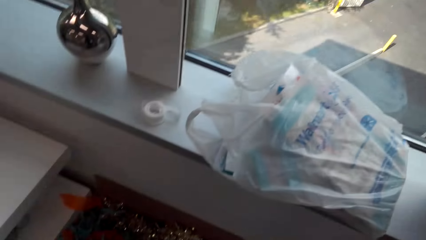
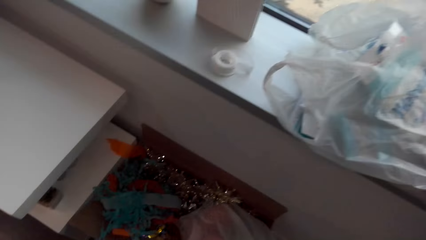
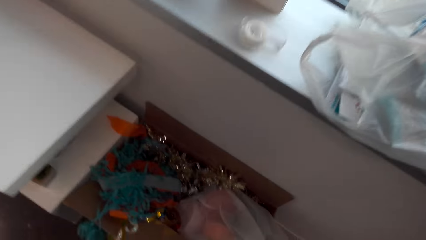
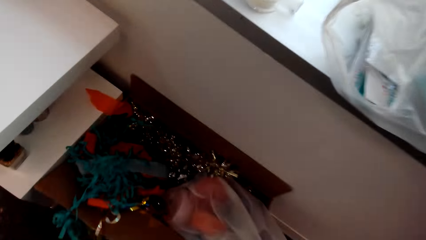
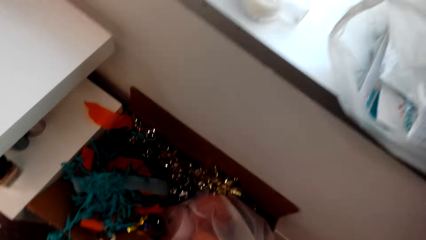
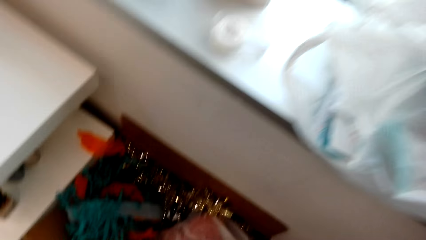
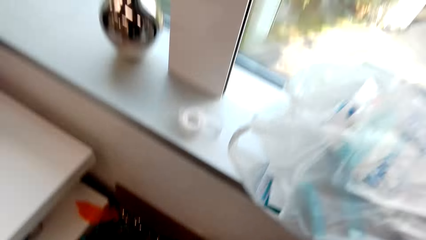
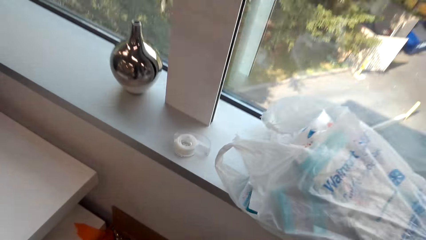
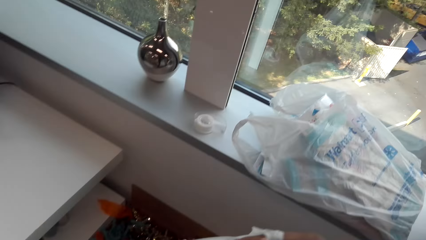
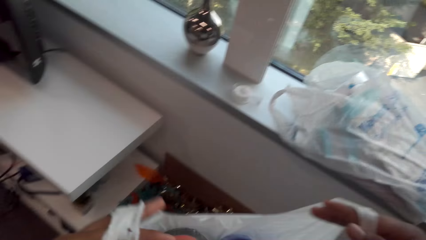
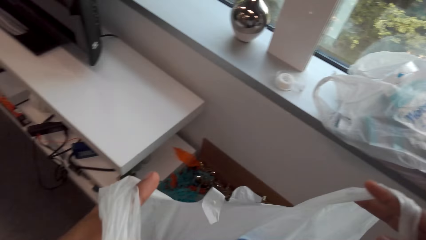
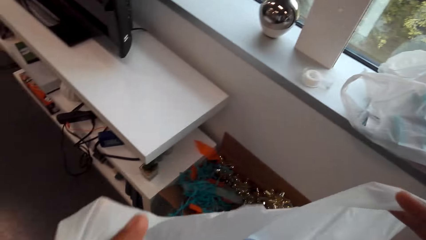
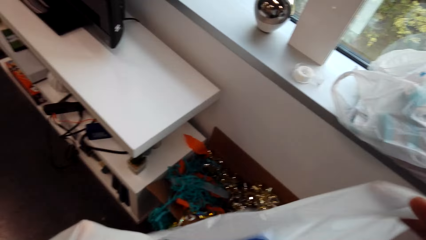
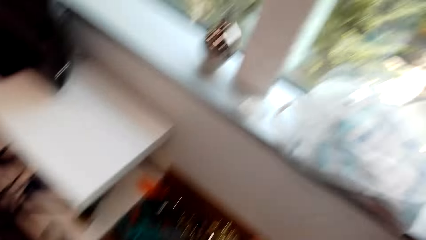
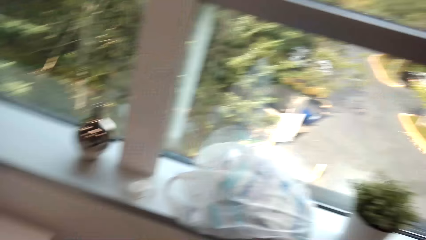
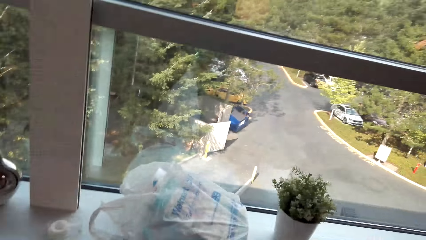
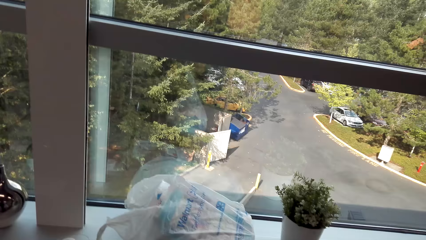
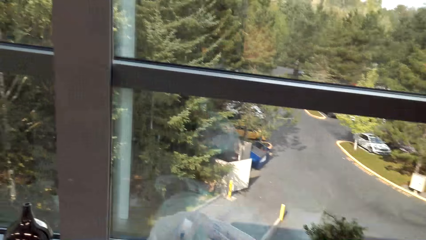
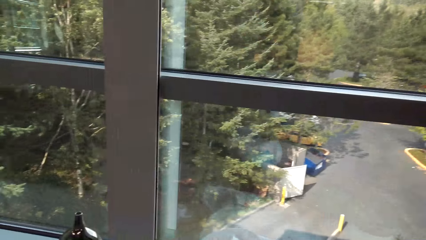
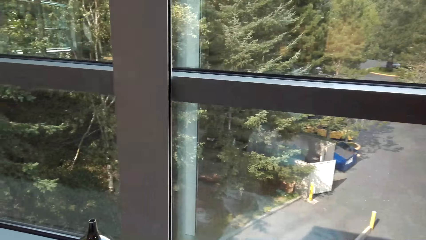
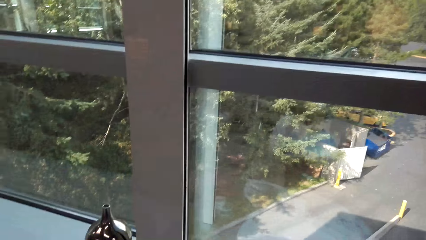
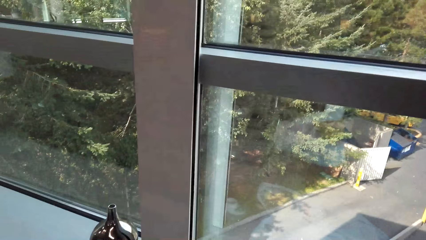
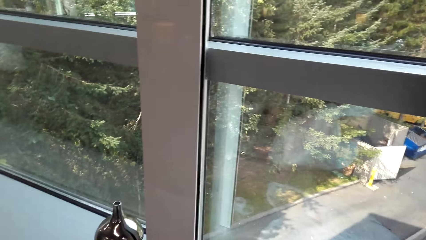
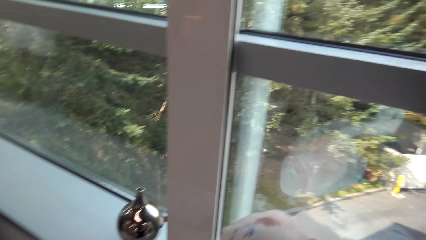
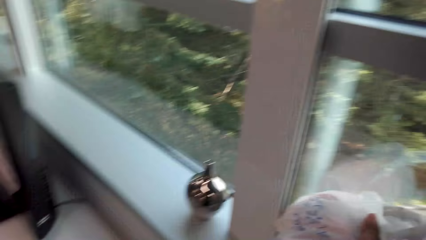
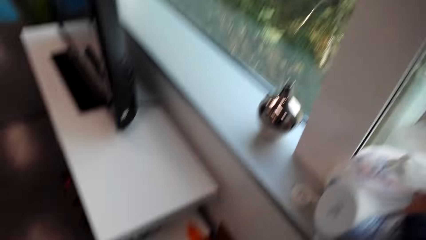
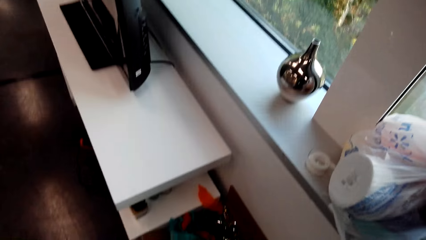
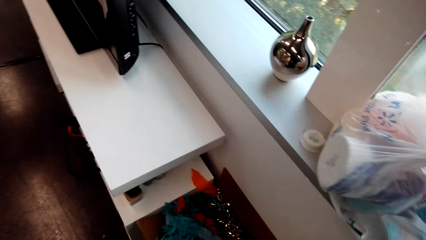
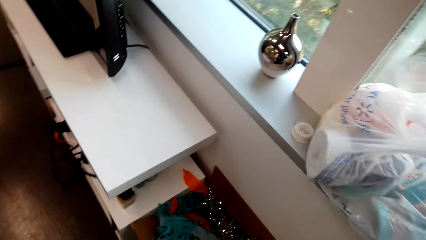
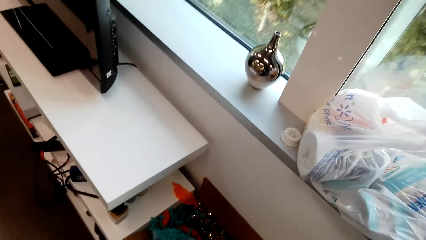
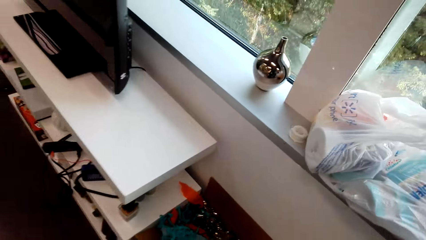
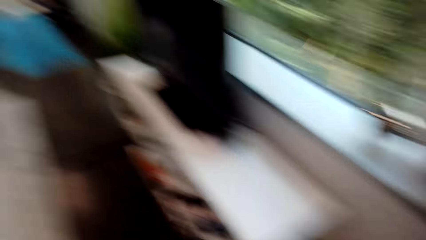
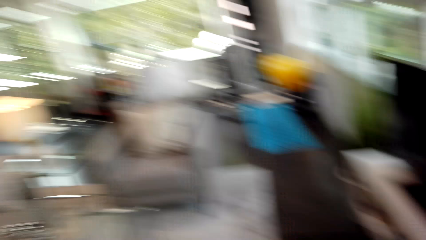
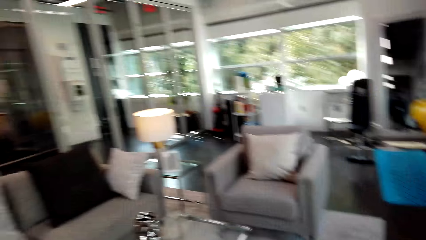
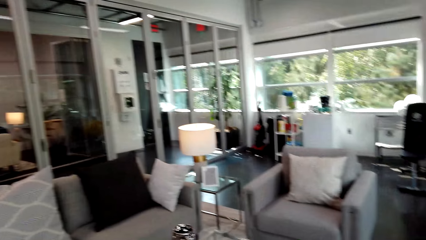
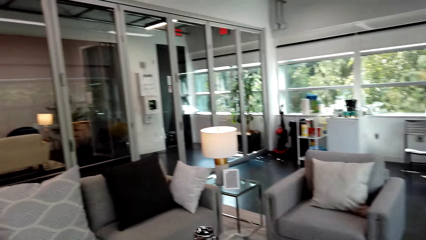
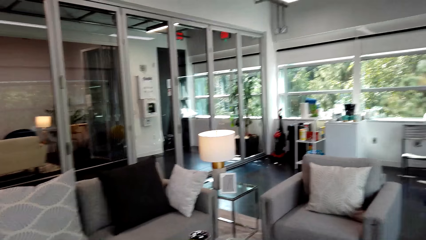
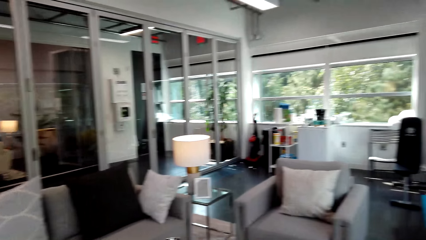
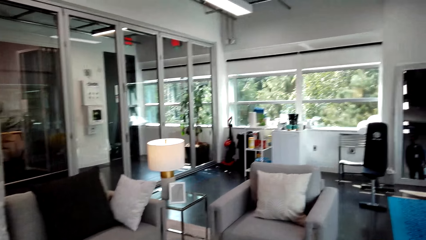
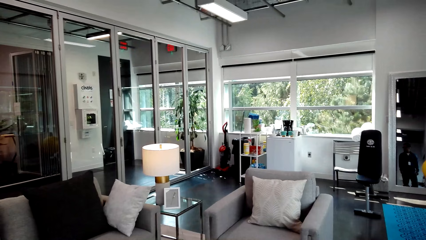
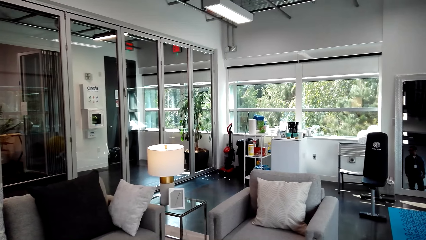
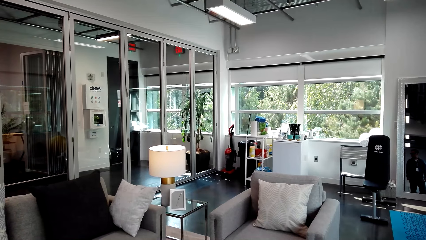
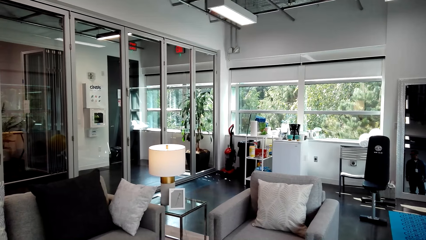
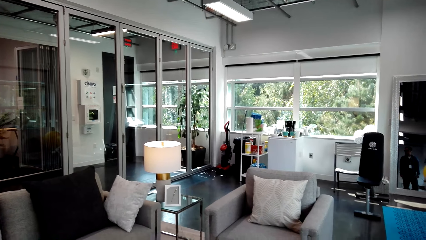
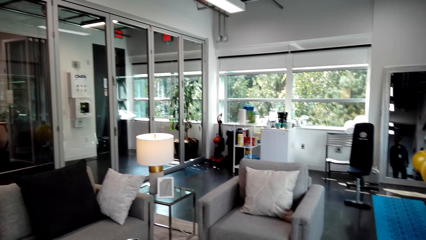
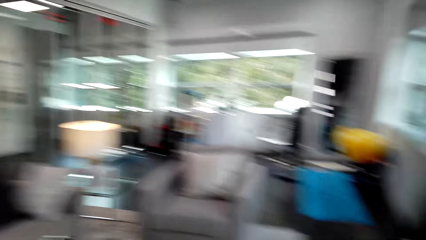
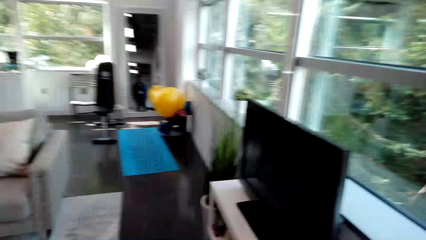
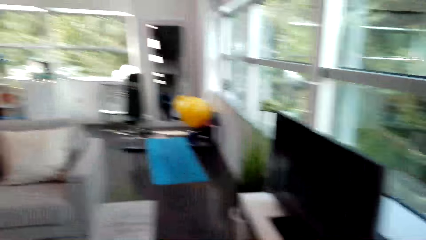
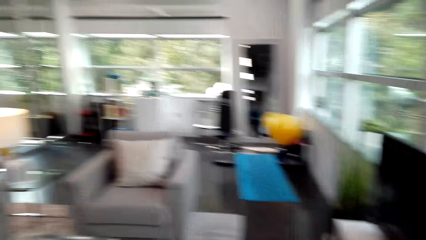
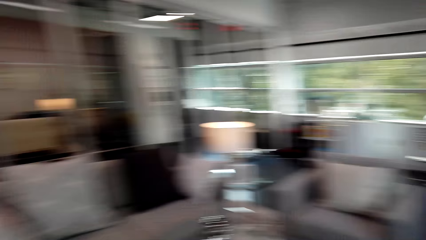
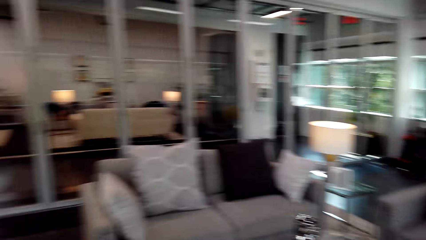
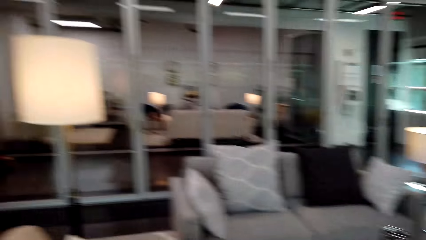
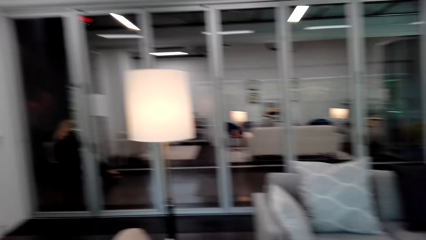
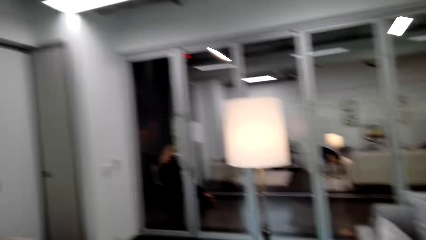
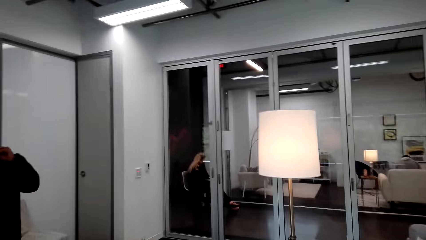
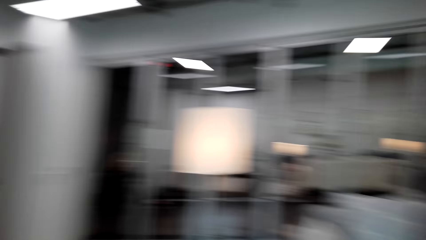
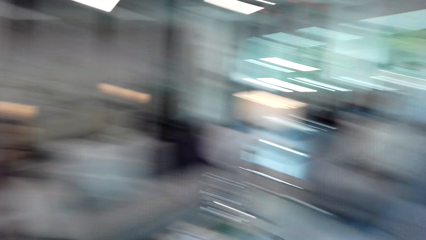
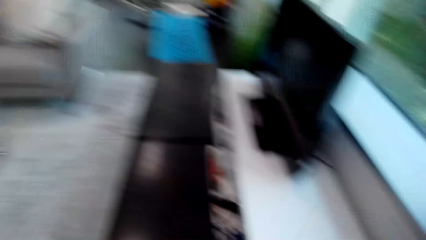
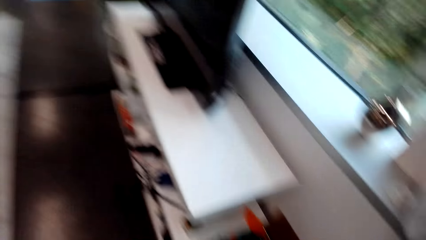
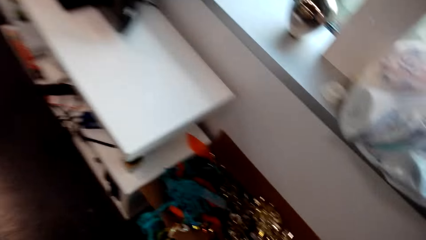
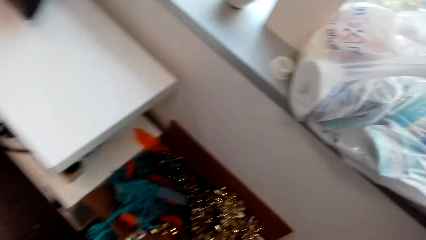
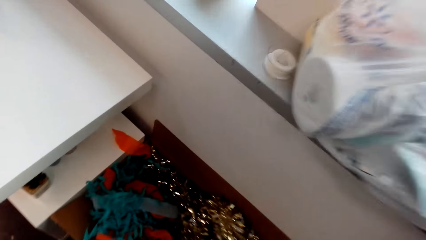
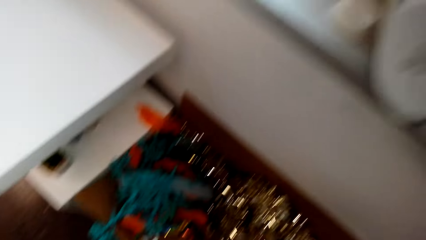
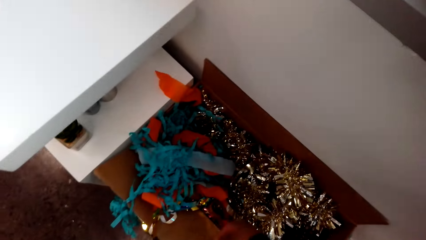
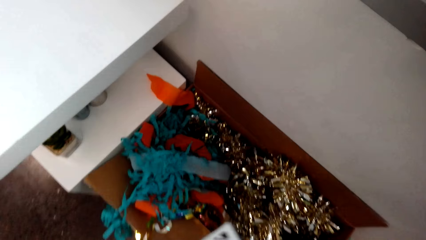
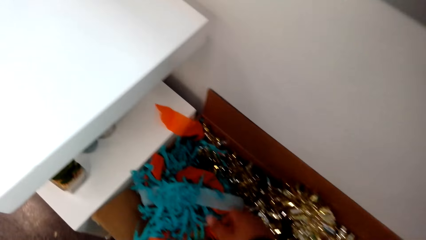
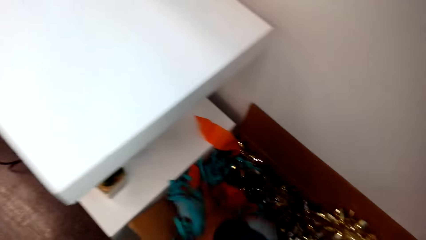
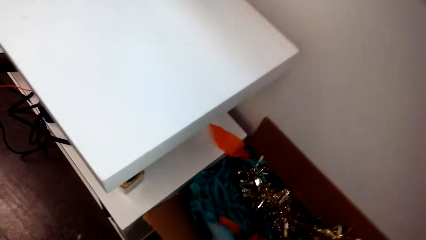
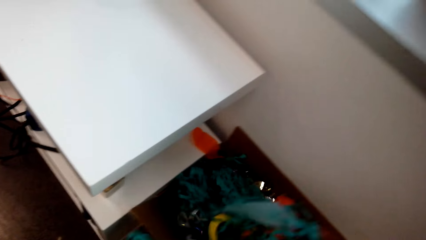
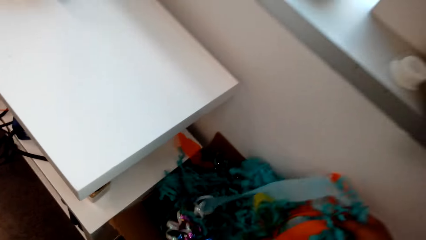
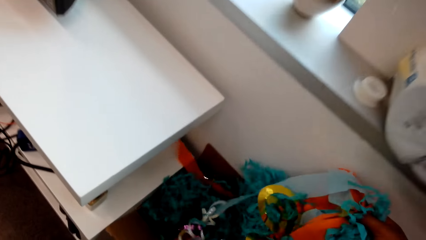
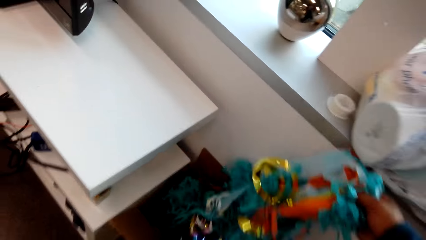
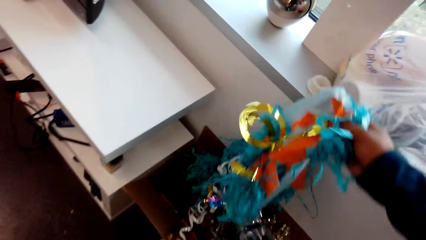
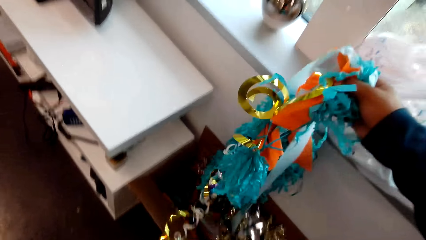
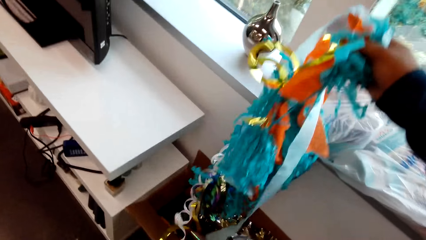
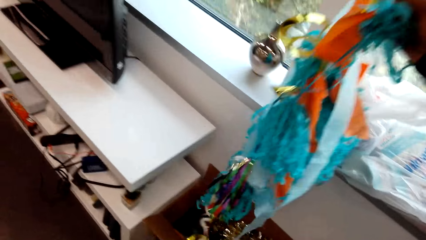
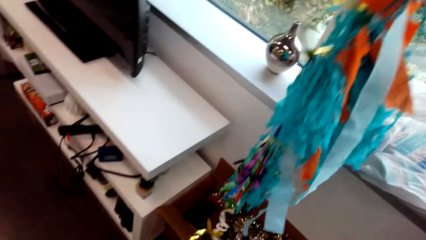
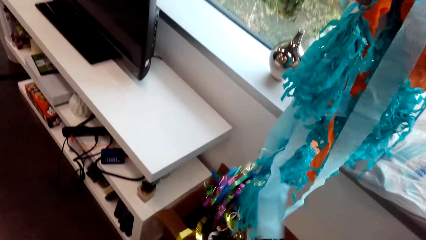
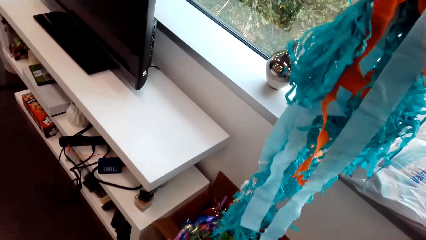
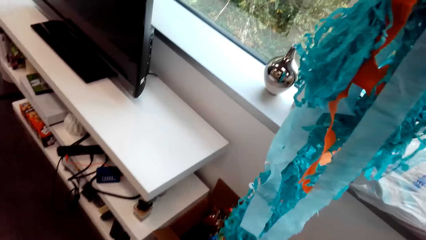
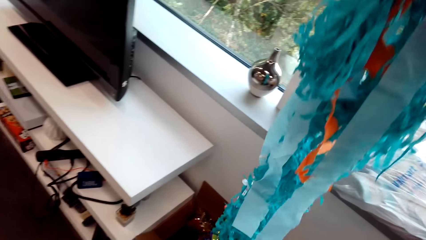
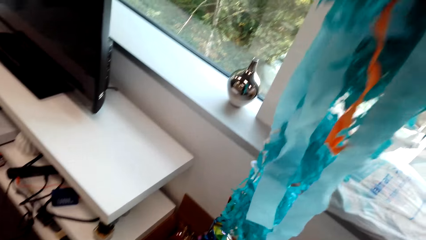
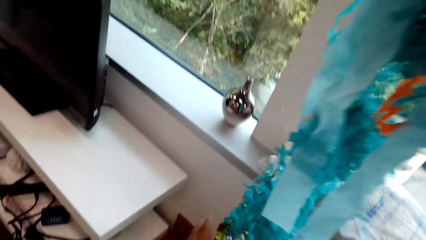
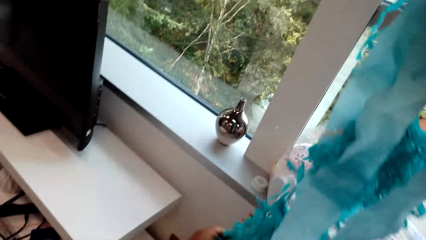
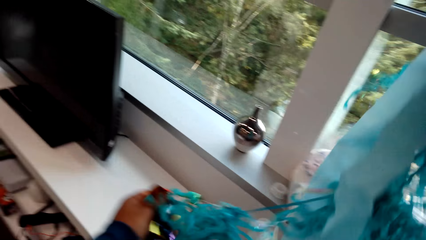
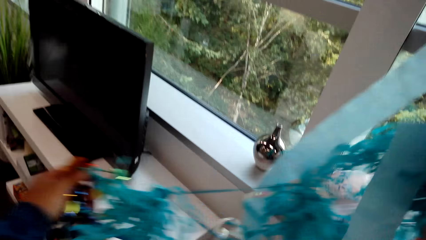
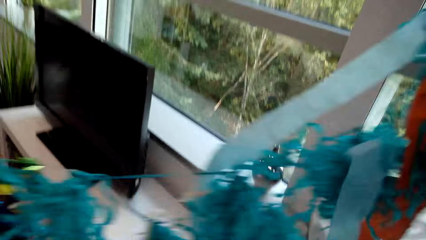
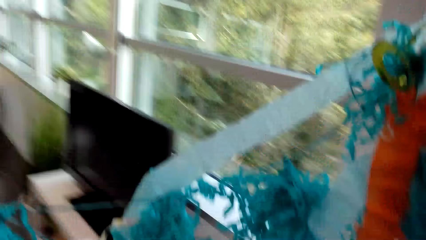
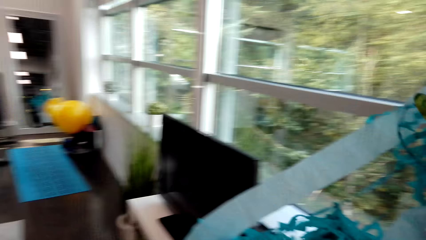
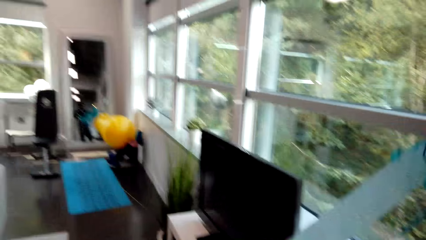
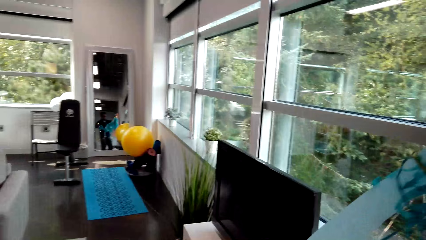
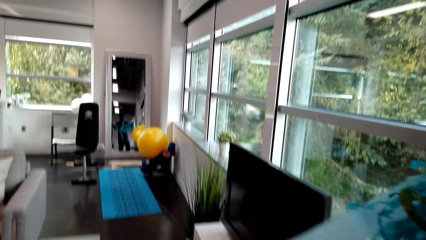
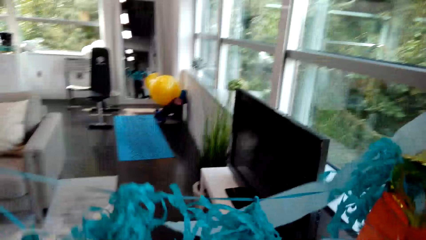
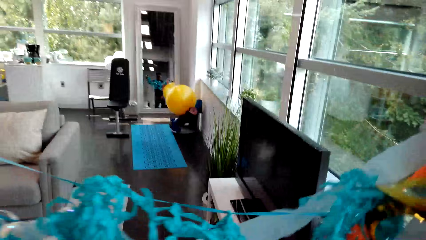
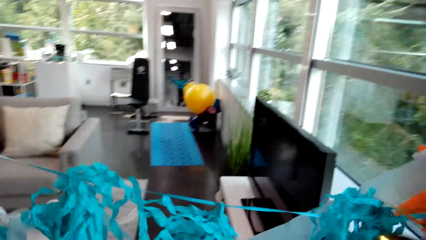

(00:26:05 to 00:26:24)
The camera wearer moves around. She picks up a polythene paper bag from the box. She looks in the bag. She places the polythene paper bag on the window. She looks around. She searches inside the box. She takes out a flower decorative from the box. She holds the flower decorative on her hand.
